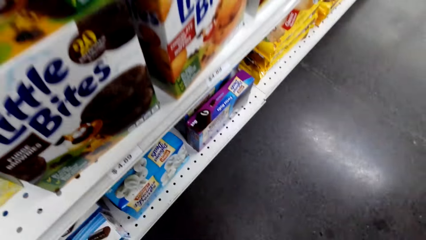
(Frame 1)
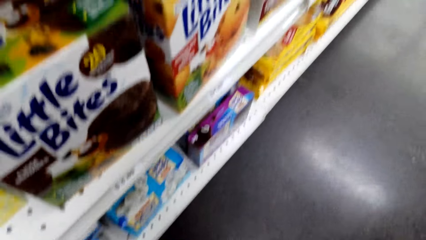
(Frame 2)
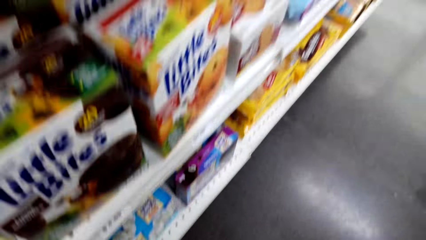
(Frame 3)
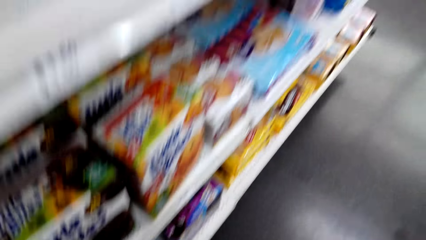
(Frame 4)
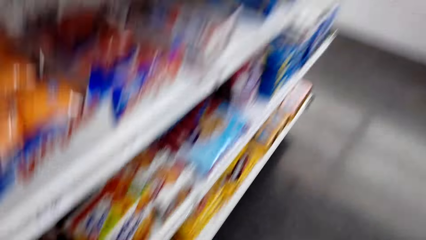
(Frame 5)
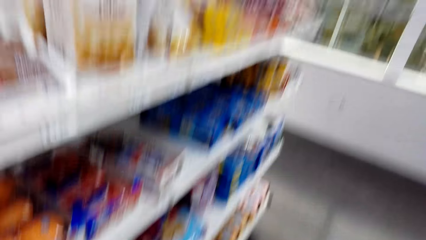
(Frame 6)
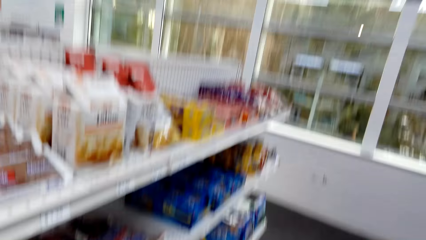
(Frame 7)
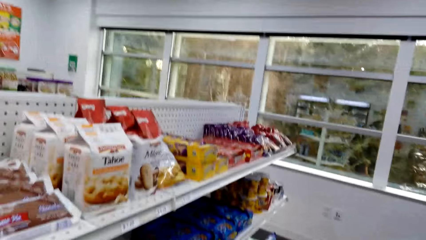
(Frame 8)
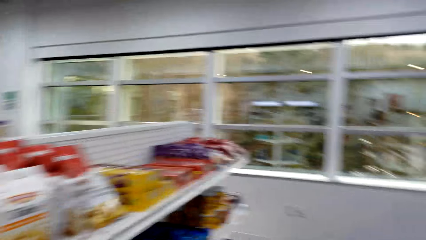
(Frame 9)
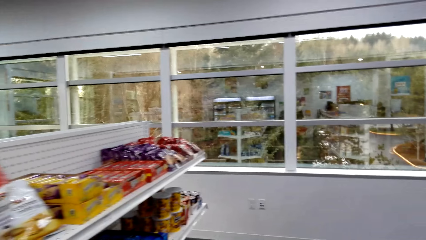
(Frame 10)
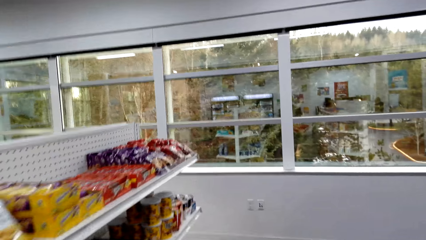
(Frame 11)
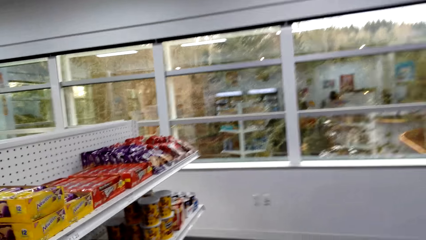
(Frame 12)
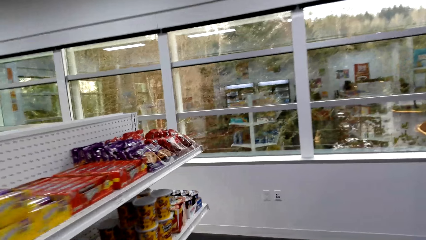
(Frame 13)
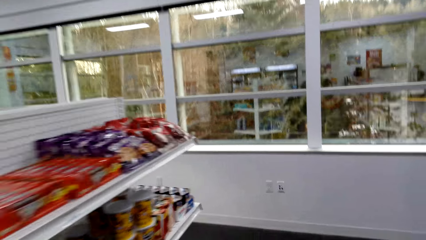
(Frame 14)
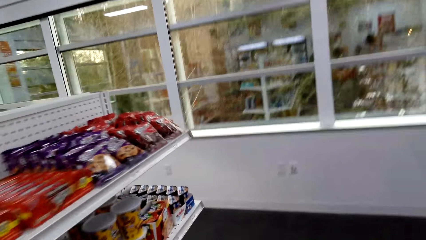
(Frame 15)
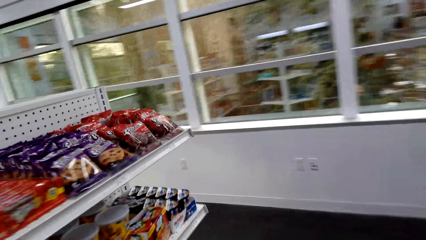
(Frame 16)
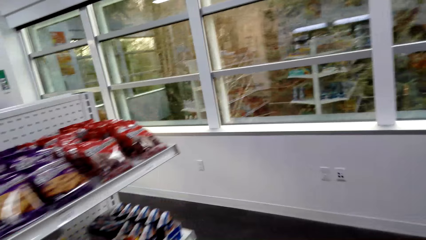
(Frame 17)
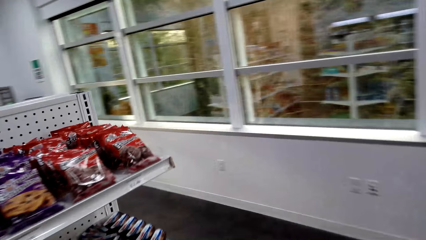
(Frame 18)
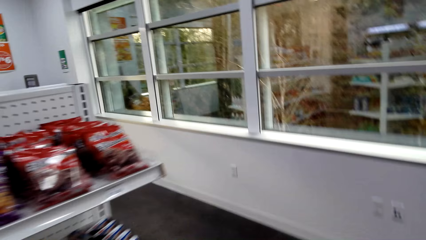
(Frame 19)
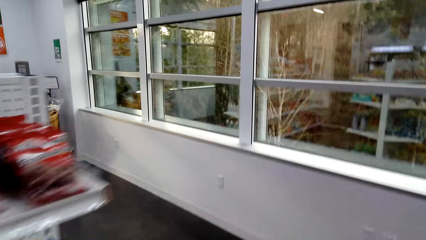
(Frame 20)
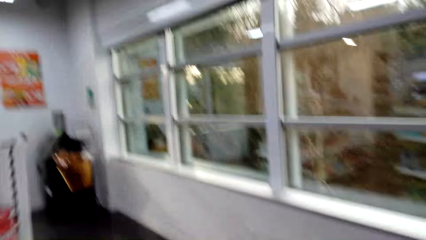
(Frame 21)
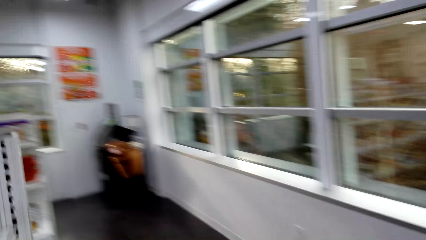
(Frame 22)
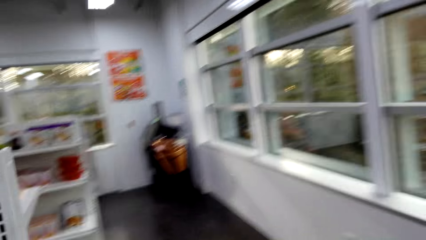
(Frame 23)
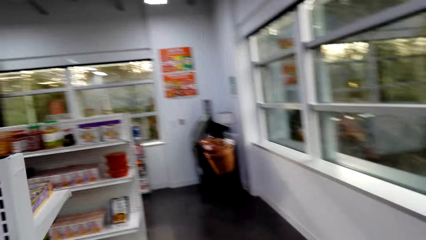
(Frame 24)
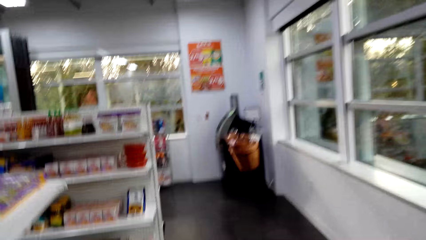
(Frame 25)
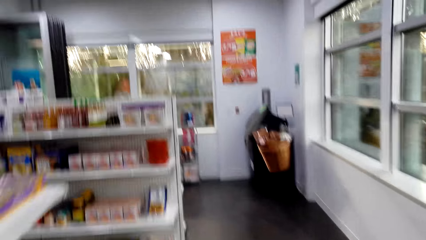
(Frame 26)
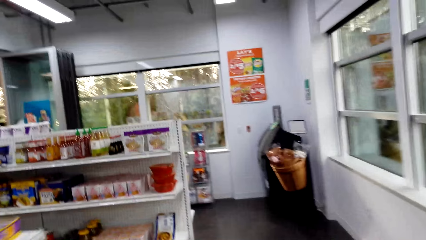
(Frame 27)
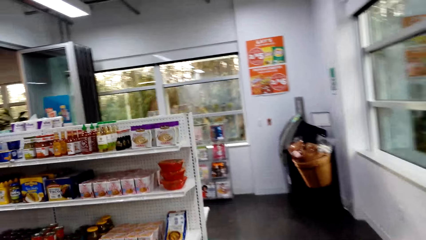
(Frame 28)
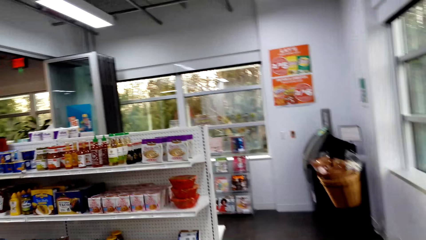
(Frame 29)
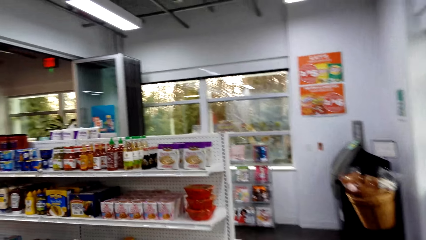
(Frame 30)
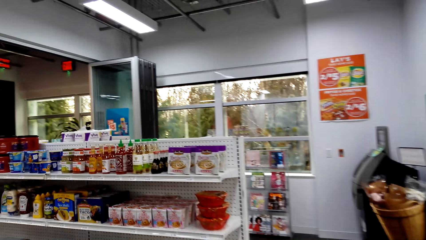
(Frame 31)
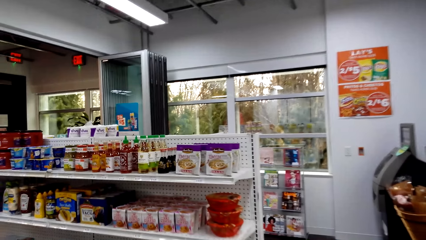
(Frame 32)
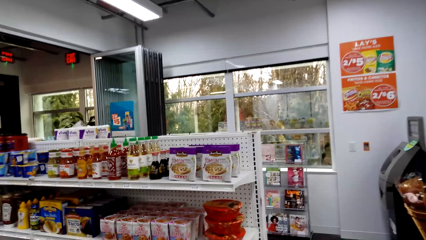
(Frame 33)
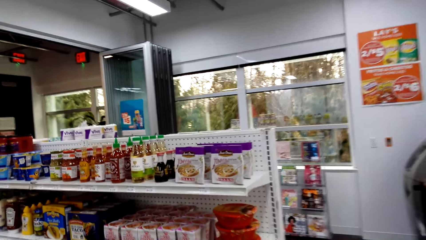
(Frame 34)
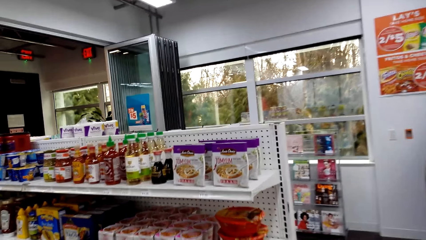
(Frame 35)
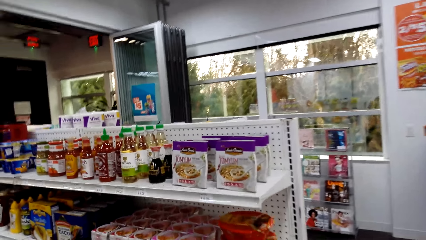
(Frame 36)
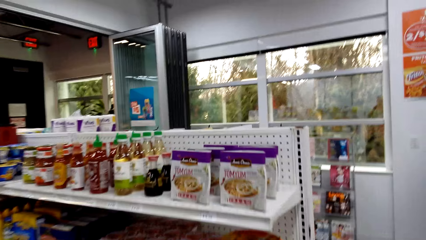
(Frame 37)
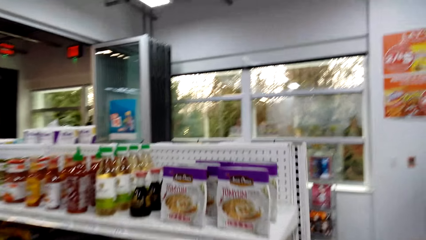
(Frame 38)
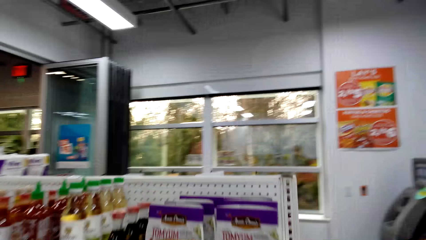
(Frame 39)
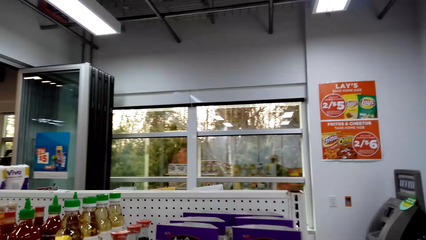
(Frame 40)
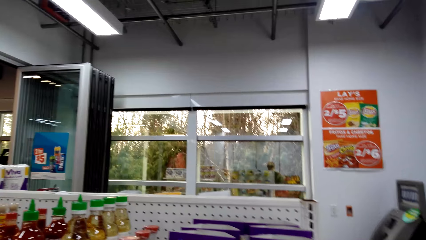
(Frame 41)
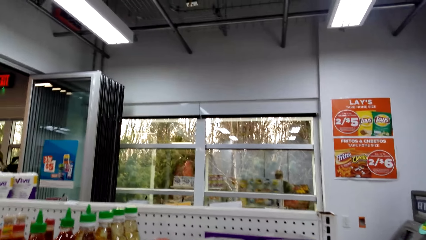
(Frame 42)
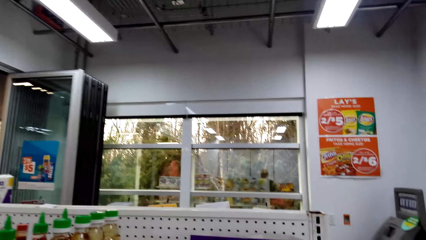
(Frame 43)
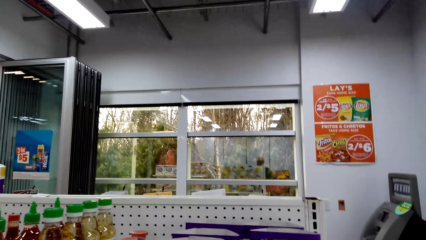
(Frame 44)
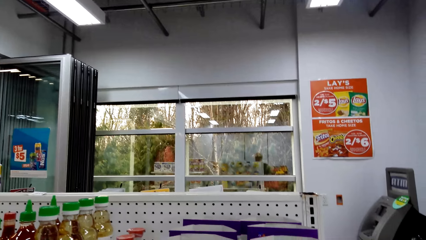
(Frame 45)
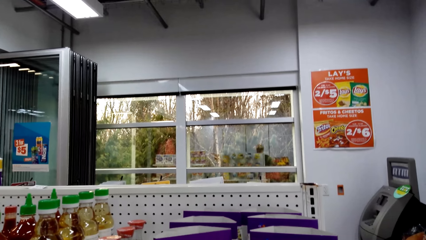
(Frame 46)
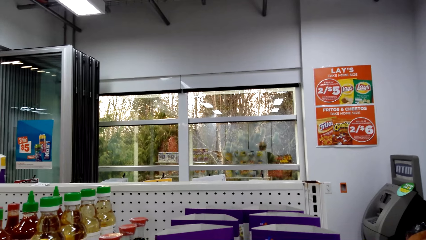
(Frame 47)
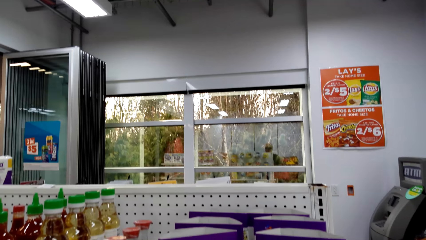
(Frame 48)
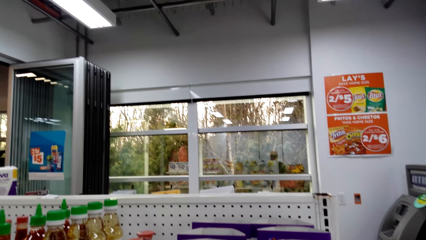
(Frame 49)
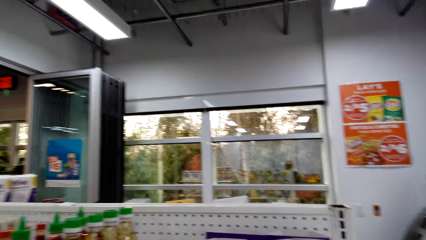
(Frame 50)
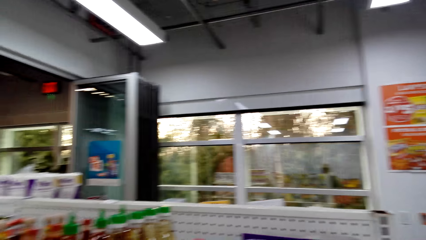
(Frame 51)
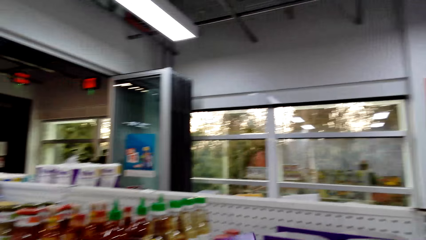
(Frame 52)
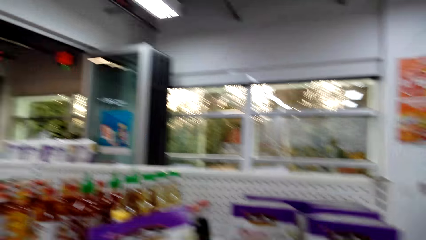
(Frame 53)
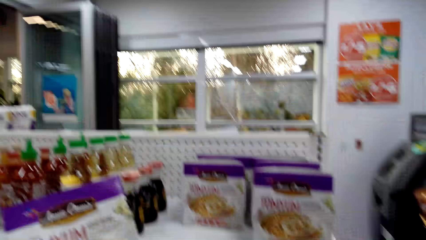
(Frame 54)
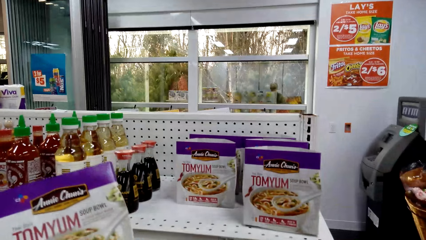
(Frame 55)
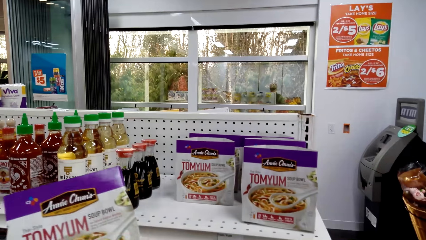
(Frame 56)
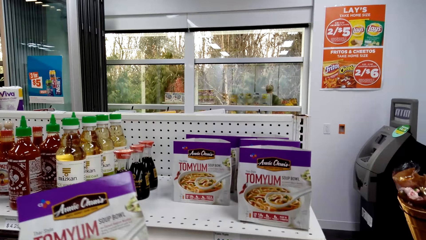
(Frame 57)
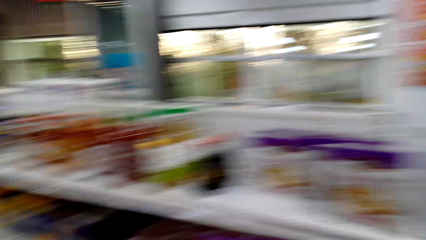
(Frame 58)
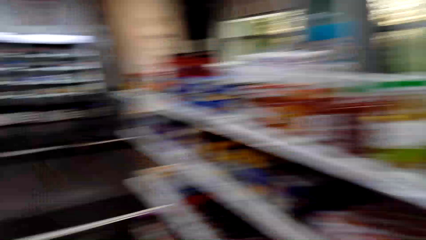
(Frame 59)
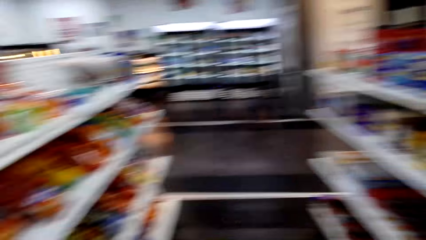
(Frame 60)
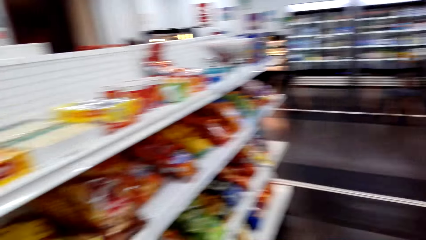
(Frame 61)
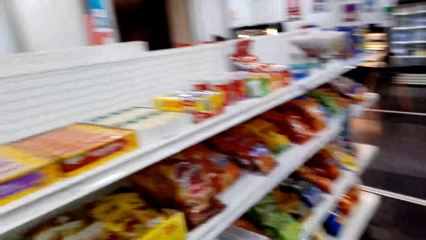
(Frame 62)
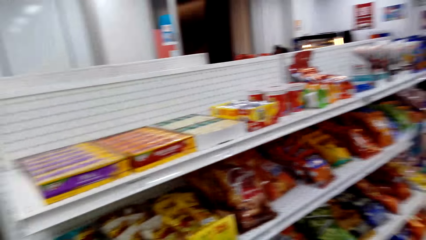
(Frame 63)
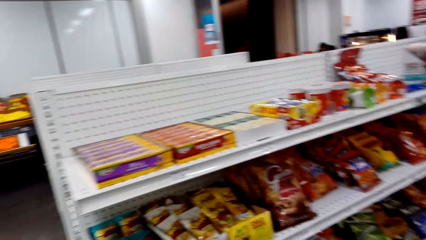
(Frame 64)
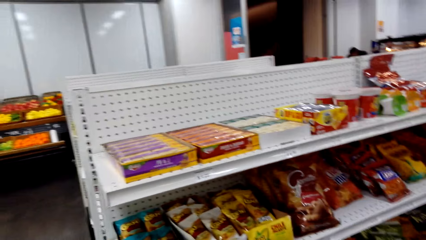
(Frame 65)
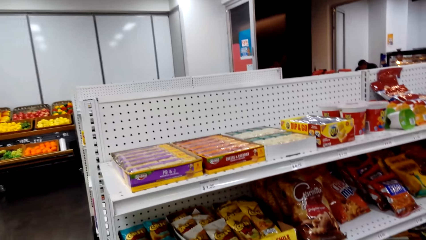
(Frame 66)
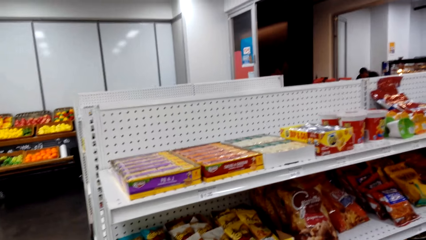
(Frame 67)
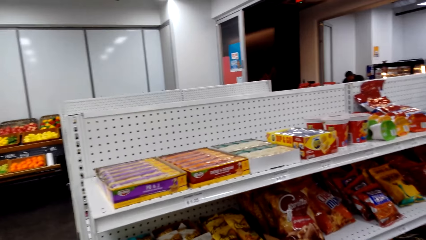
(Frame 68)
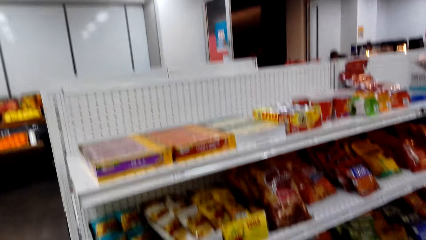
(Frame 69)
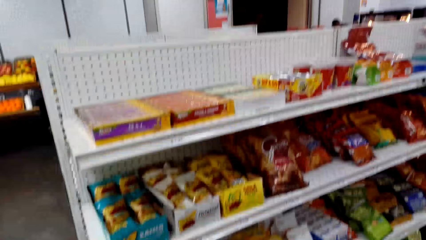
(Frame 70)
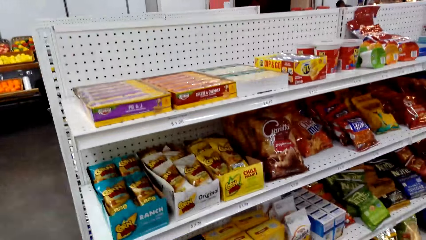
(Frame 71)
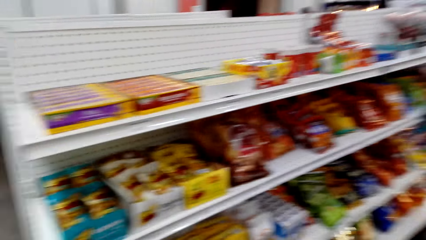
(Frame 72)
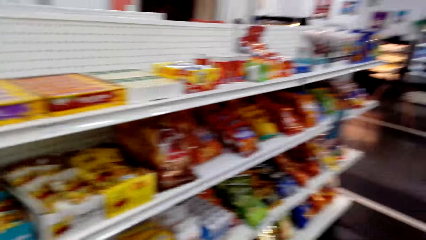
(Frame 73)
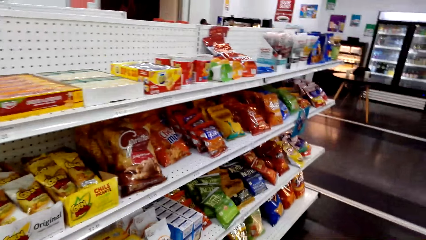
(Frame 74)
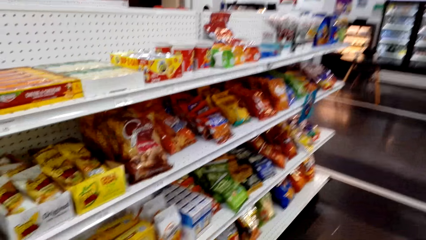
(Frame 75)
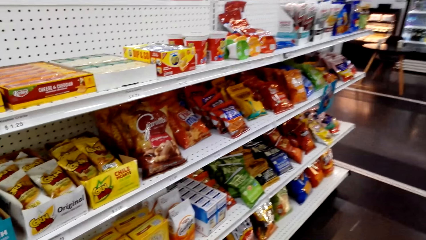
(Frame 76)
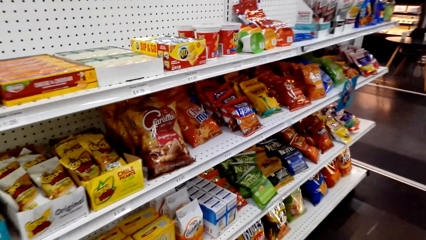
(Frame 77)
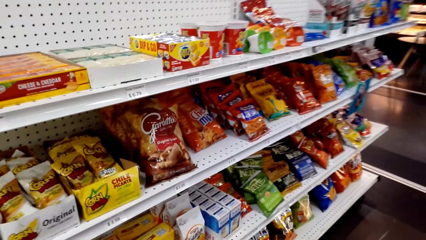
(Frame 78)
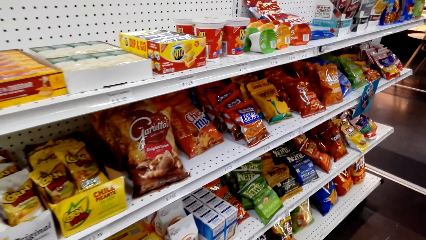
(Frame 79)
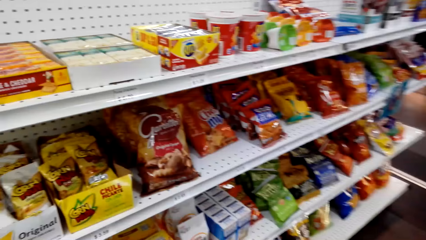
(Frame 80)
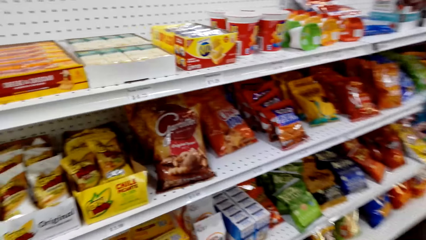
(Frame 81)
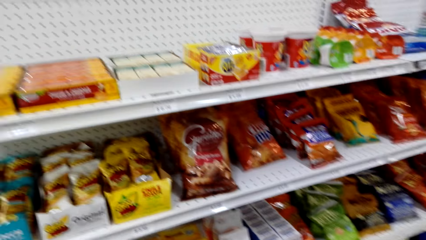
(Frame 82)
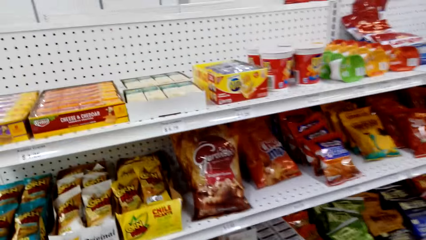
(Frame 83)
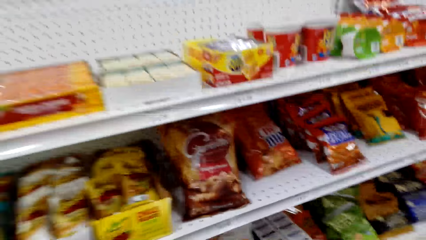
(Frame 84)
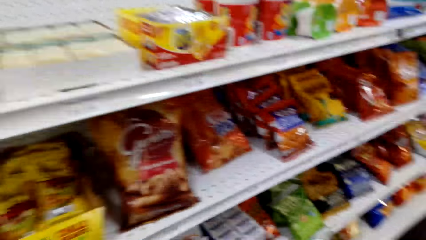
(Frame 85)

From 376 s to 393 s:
The camera wearer looks through the mirror. They step forward. They pick up the packet. They look at the packet. They hold the tomyum. They look around. They look at the shelf.
